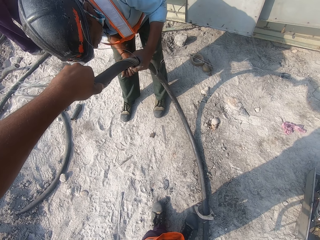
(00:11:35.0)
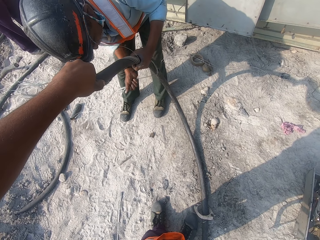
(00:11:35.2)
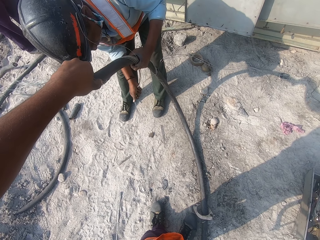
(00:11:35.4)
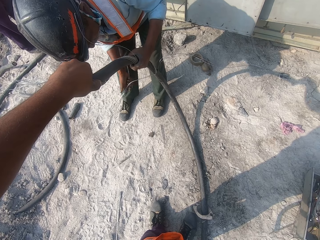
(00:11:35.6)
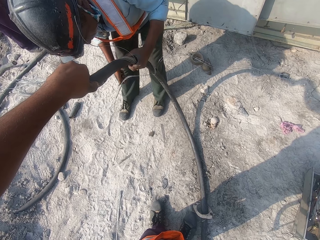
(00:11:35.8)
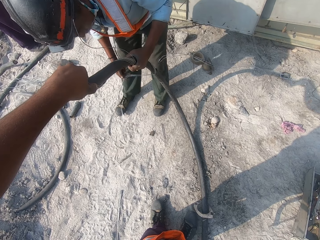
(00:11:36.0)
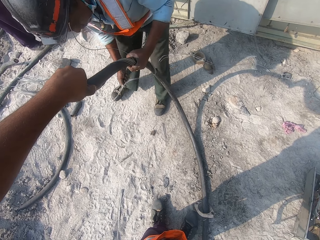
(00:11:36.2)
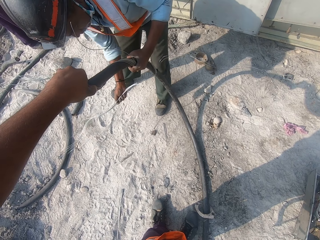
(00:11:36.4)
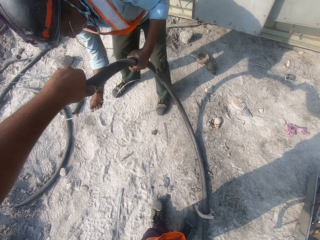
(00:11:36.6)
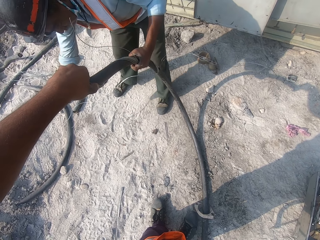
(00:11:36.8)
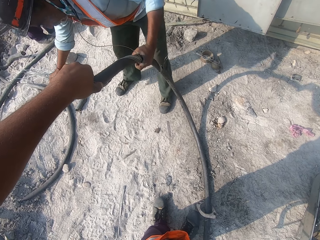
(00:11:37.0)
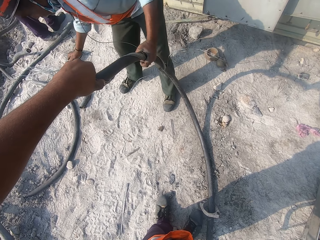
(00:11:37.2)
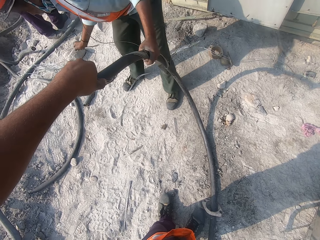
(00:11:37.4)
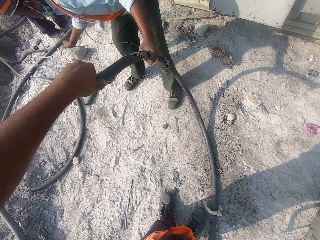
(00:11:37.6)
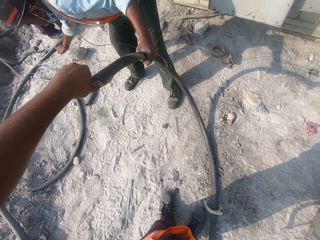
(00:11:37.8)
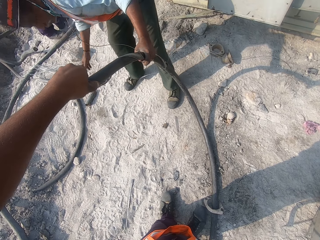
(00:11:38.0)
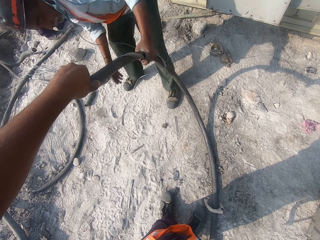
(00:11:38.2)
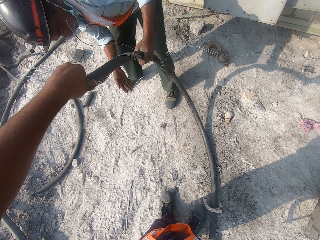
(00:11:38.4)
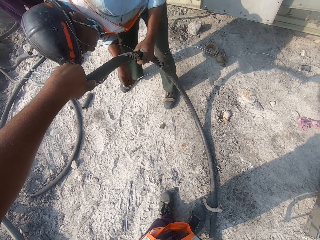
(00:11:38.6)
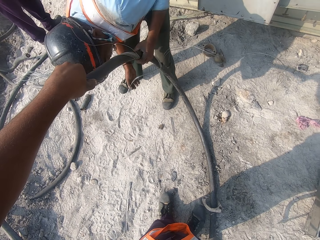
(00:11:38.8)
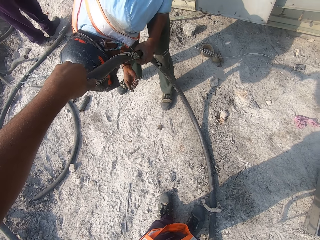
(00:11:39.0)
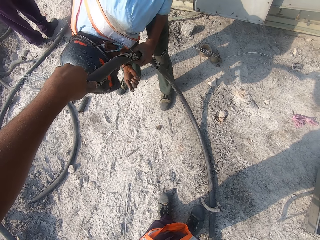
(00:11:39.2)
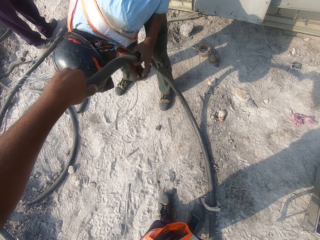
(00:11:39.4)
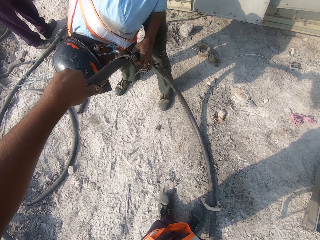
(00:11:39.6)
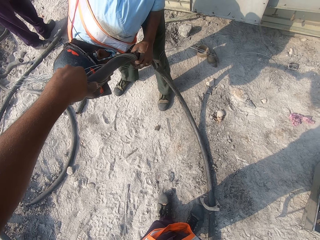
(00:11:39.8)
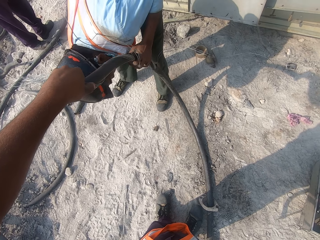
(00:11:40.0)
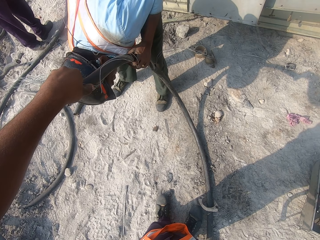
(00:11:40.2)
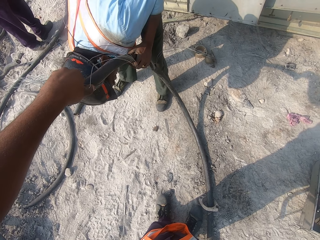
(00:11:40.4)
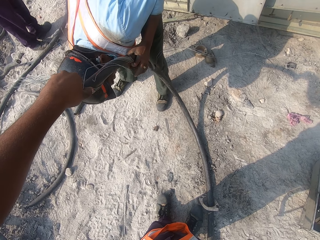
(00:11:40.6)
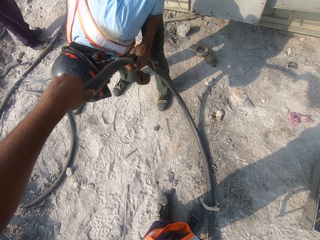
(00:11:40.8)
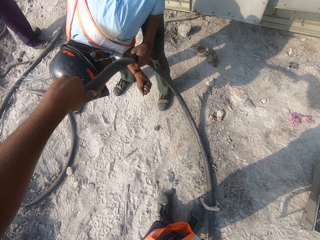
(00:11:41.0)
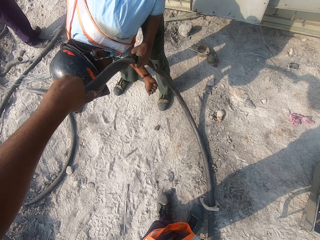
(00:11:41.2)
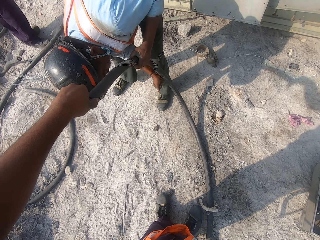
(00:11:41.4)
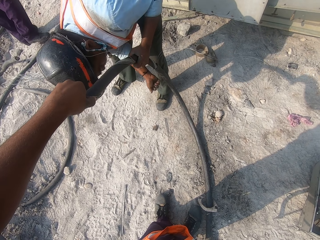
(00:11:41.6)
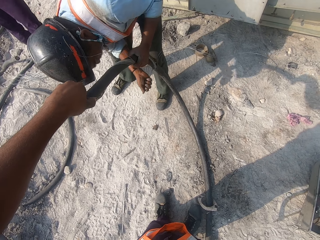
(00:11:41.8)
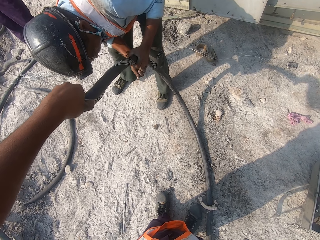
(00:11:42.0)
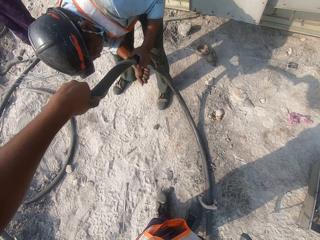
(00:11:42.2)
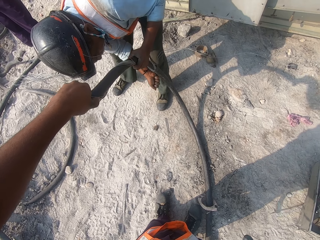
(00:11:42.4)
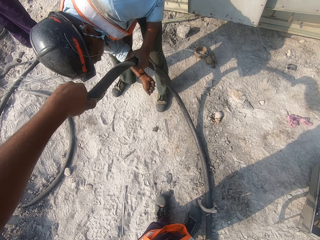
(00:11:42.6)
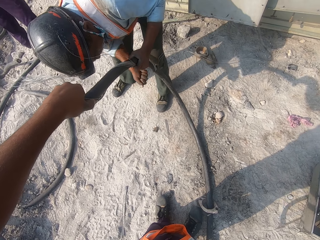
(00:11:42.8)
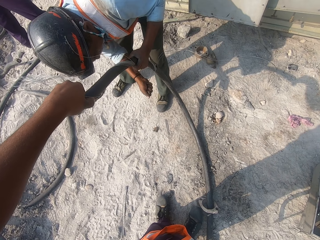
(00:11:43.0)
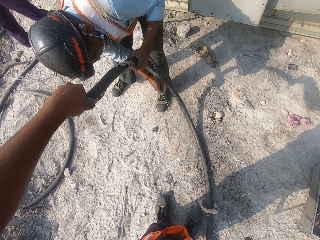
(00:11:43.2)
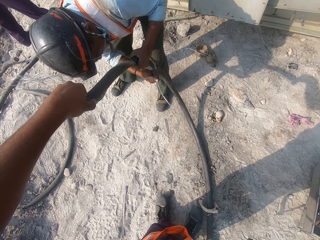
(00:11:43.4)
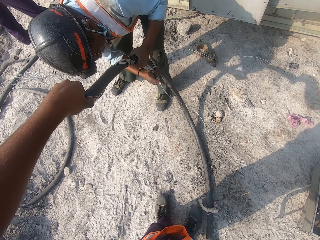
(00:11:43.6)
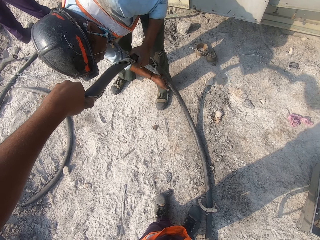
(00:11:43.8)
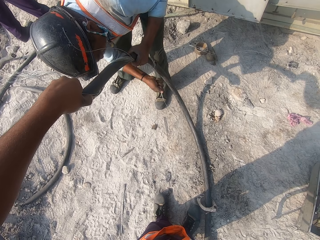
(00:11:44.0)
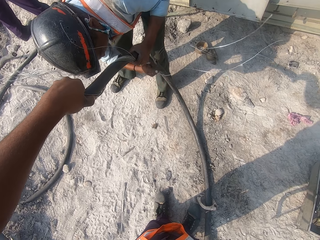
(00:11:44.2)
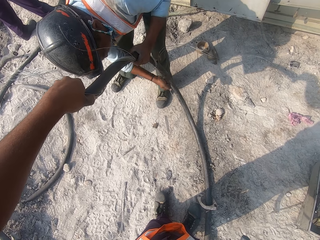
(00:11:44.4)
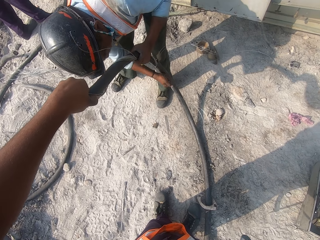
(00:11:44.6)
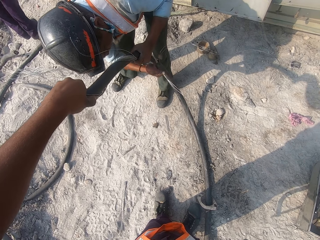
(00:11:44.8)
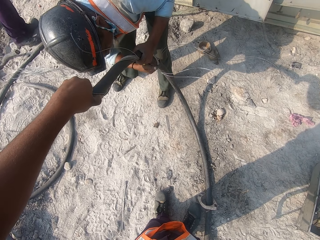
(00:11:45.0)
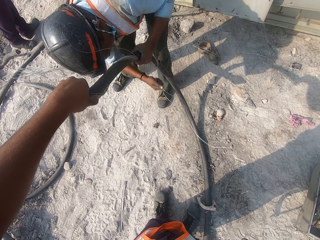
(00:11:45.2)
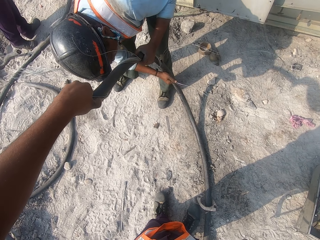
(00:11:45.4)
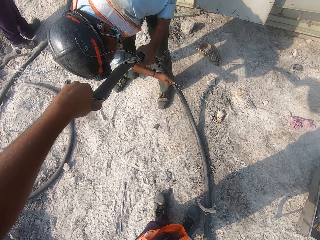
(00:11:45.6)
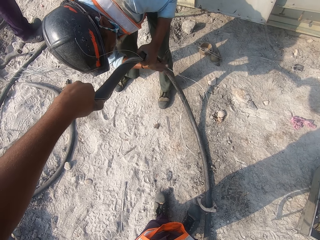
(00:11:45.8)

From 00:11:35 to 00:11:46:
A man cuts the metal wire. The man puts down the metal wire. The man cuts the metal wire.

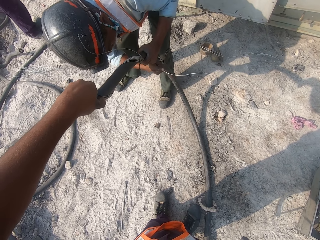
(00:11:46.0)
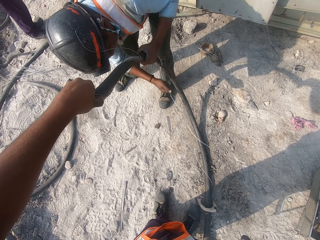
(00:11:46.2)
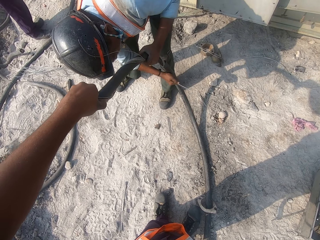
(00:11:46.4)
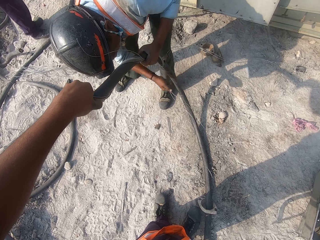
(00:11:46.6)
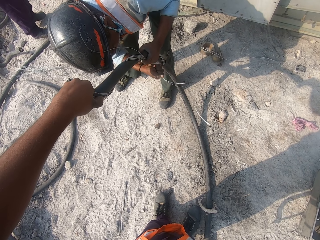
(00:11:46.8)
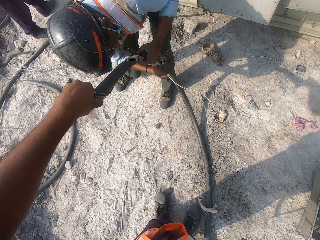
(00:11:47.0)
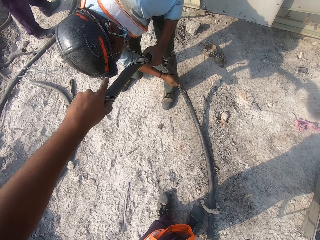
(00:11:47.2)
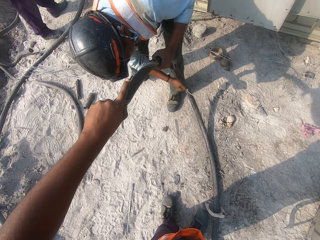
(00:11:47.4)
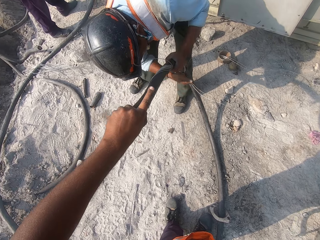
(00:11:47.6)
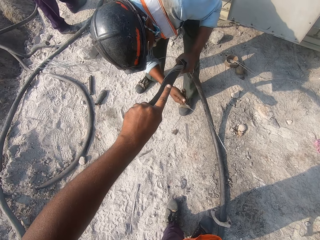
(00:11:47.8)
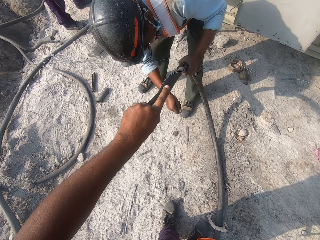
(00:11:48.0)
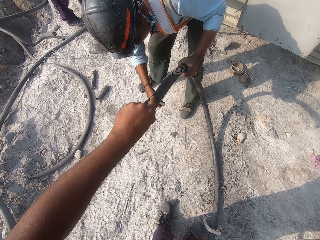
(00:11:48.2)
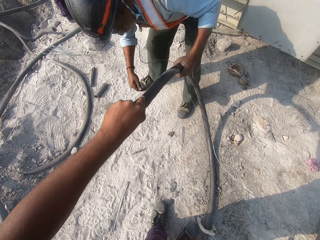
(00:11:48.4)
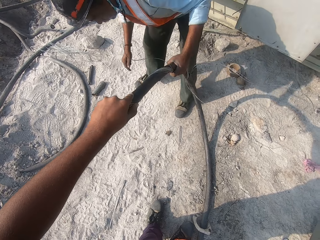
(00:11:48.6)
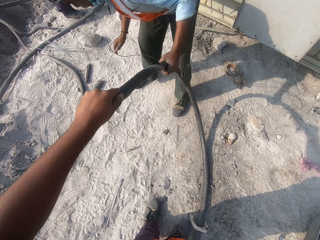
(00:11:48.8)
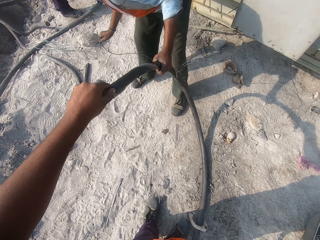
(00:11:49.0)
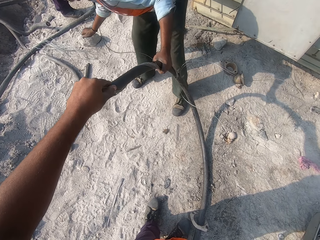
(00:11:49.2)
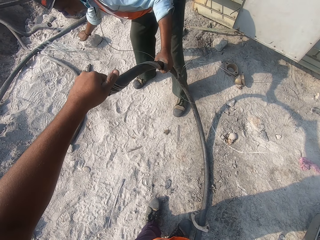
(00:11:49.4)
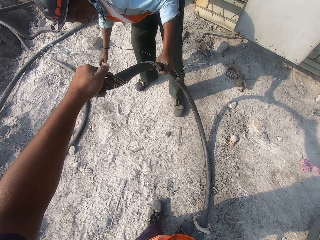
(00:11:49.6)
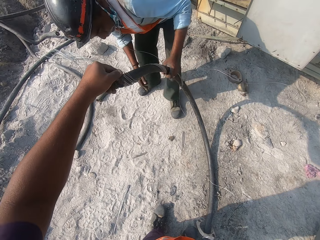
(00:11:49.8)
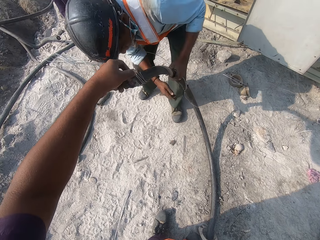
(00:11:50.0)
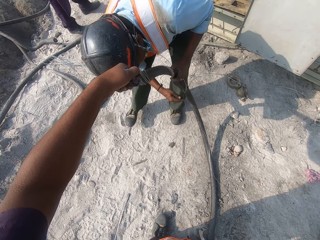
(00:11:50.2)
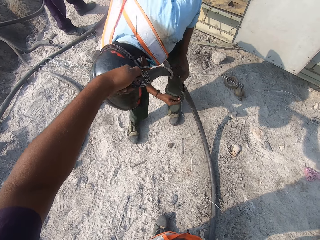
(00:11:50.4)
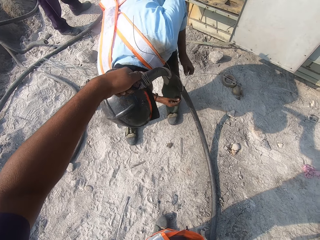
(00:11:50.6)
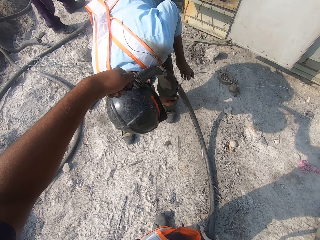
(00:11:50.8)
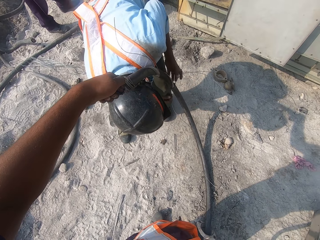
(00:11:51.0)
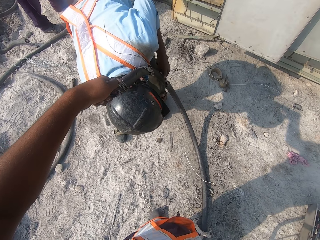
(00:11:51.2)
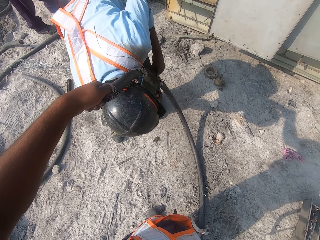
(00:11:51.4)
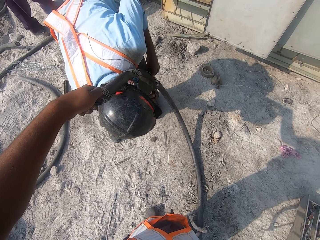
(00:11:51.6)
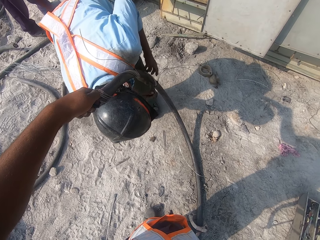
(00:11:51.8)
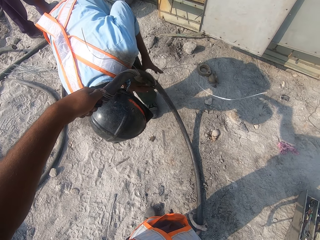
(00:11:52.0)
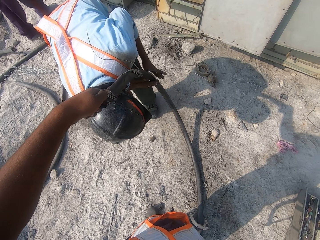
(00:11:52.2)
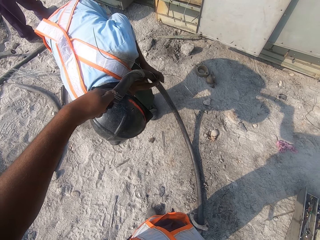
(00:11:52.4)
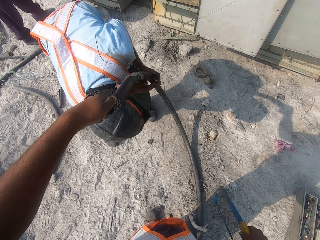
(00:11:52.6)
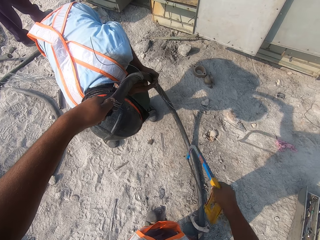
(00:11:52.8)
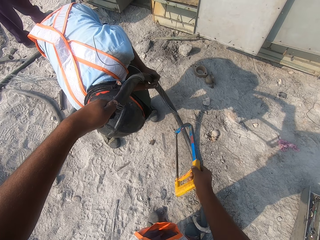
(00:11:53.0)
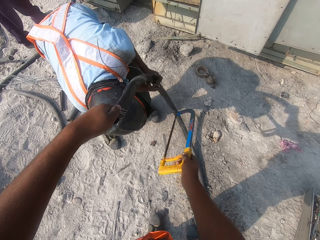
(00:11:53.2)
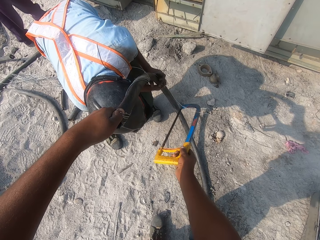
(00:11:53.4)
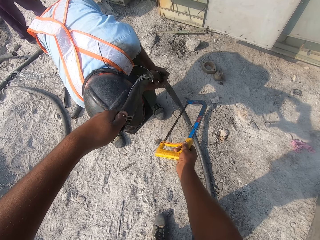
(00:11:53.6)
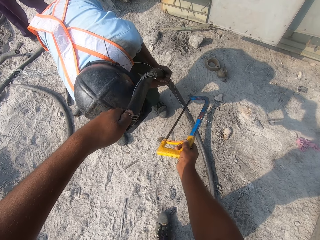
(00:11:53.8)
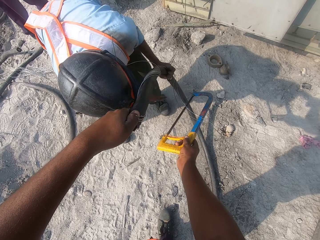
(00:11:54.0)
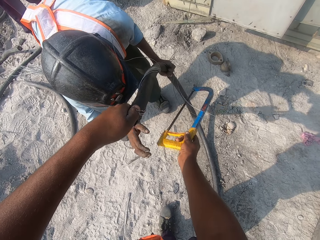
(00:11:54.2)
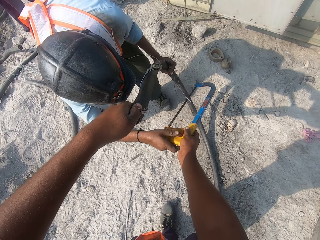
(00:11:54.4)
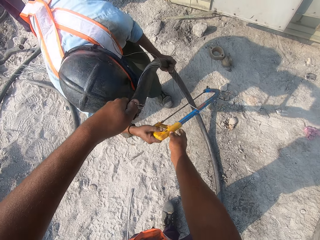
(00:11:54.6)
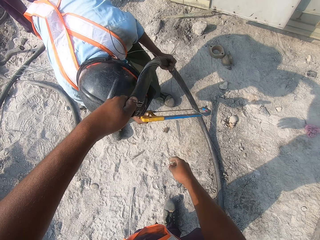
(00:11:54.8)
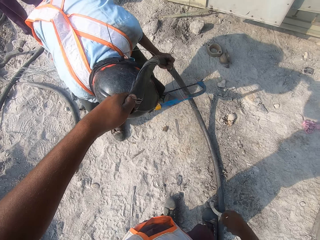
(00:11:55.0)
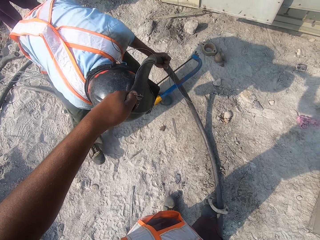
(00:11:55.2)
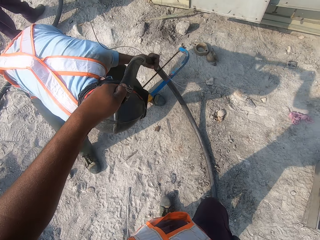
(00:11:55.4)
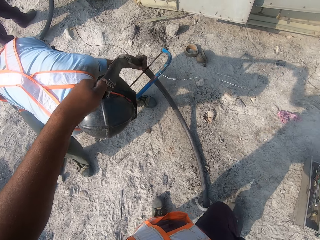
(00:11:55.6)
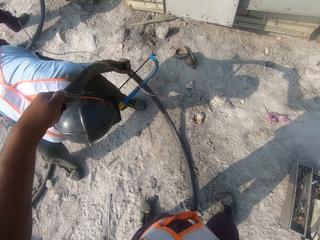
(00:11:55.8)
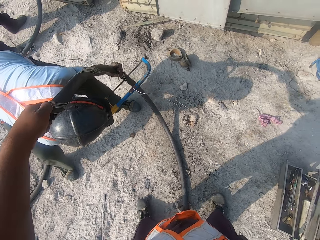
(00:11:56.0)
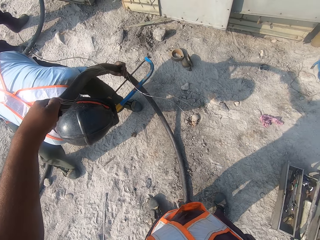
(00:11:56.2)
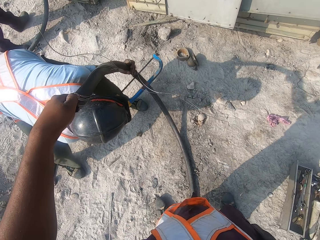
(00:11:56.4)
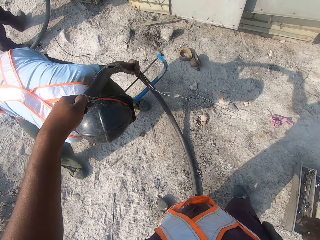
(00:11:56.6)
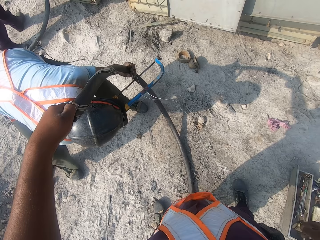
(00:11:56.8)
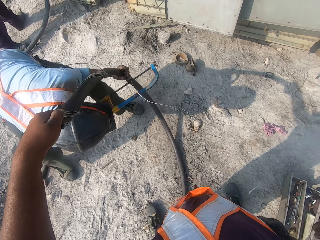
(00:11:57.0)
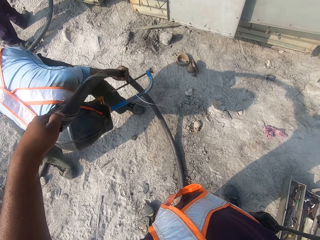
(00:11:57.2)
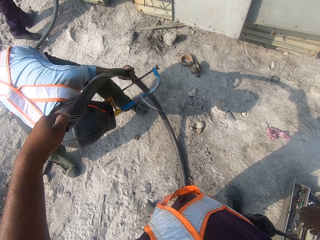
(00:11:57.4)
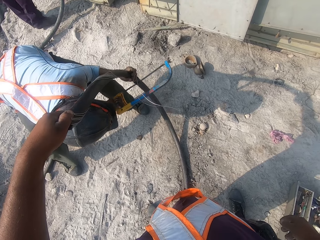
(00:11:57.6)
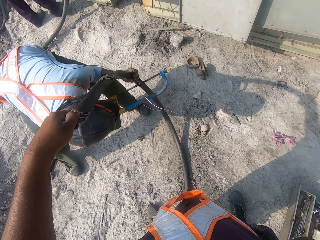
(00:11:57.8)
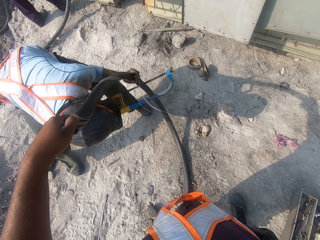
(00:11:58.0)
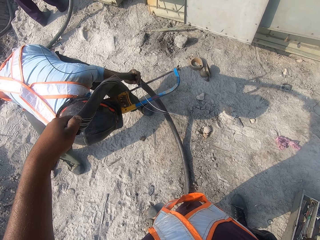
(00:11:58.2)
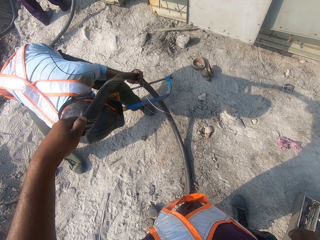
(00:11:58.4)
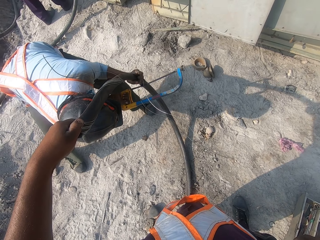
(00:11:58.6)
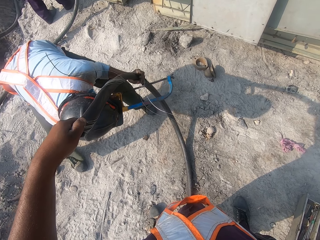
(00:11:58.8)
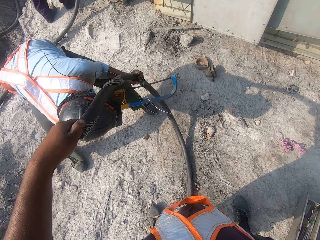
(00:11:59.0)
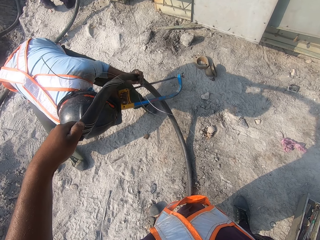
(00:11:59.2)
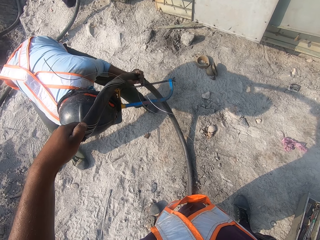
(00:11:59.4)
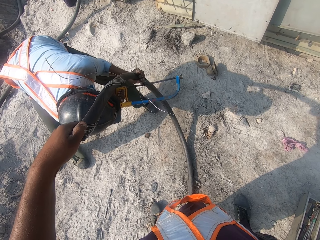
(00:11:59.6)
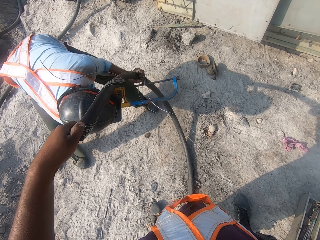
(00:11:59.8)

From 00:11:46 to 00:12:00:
A man puts down the metal wire. The man holds a steel wire. The man takes a hacksaw. The camera wearer passes the man the hacksaw. The man cuts the metal wire with the hacksaw.
